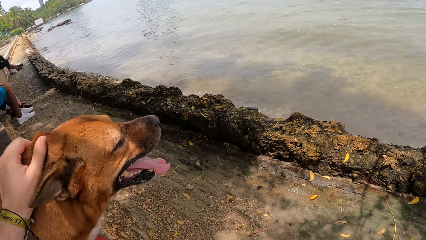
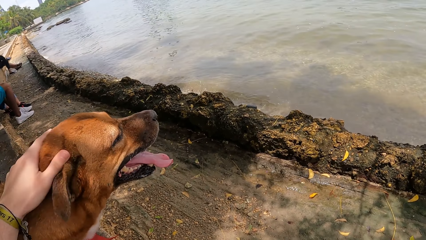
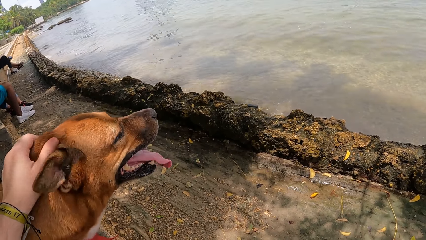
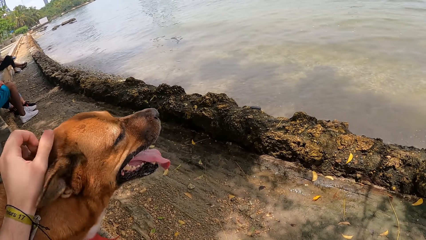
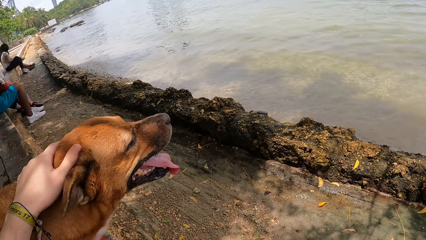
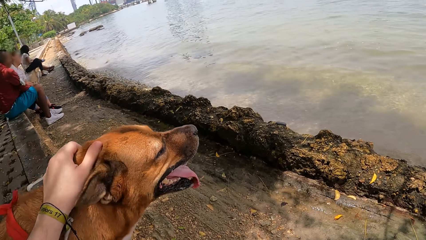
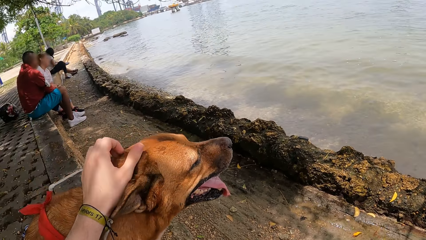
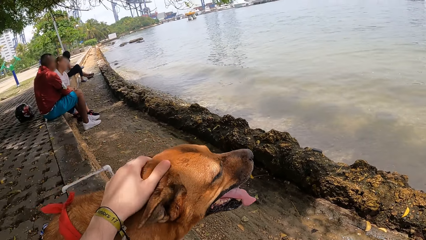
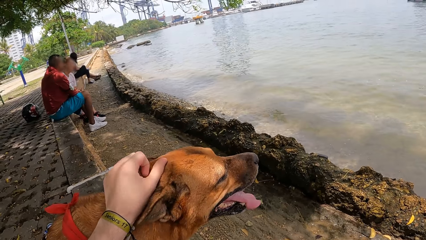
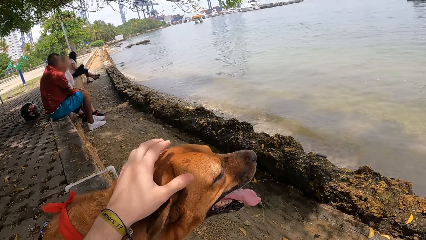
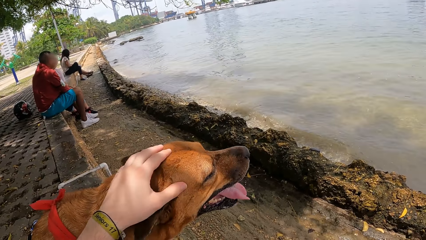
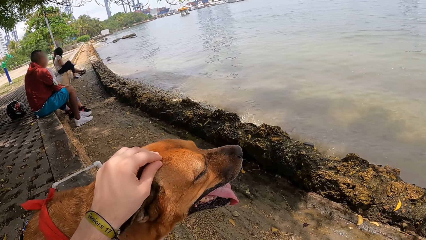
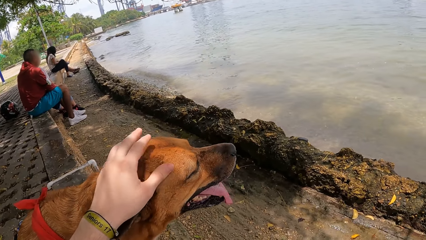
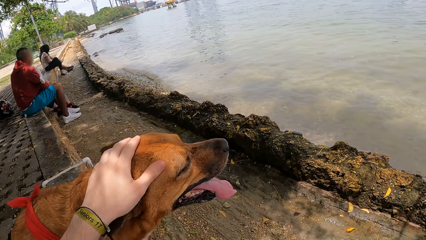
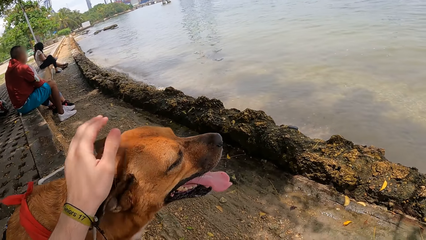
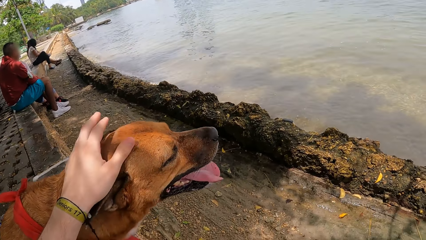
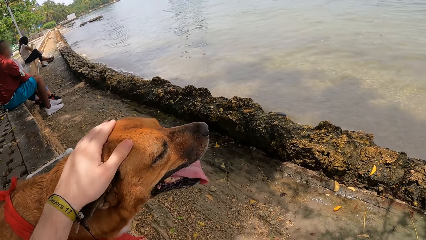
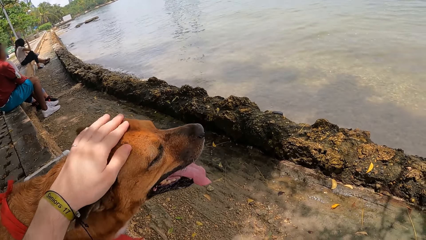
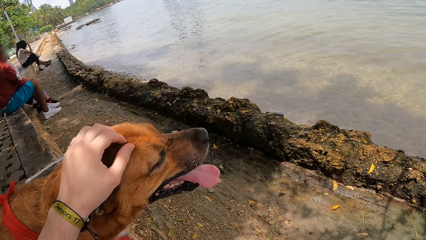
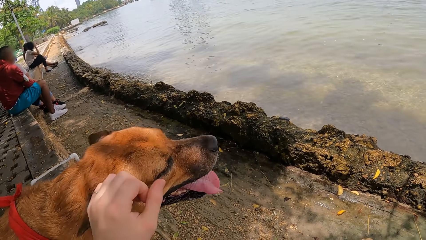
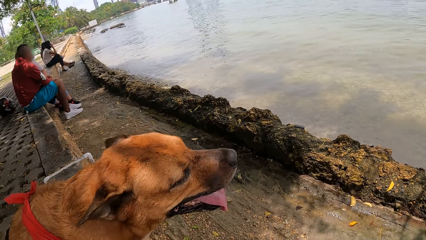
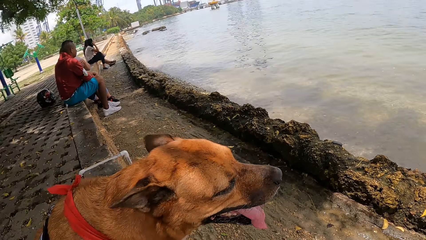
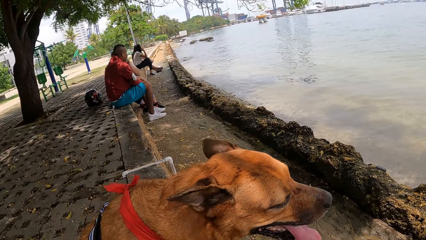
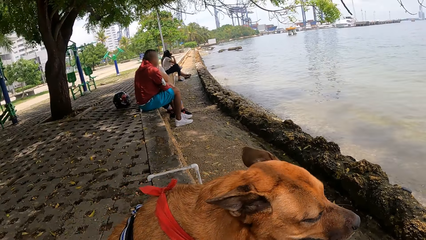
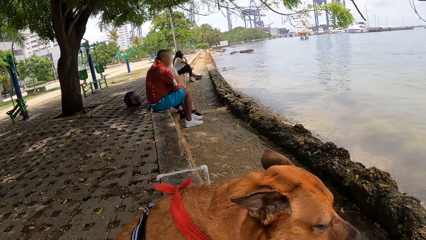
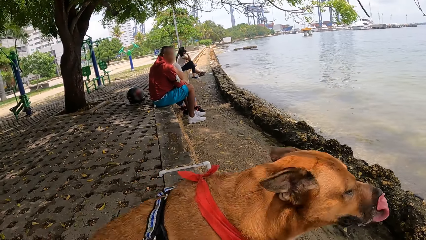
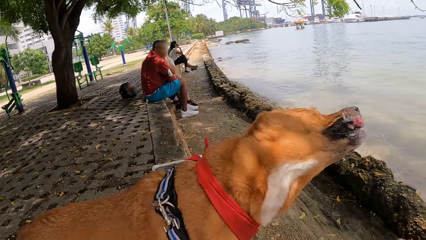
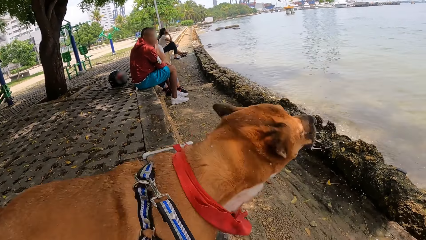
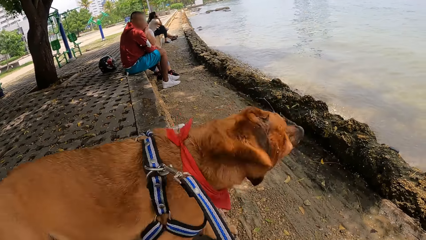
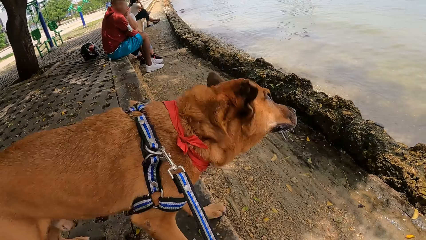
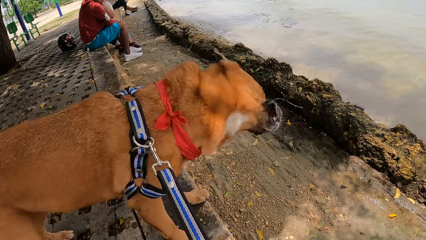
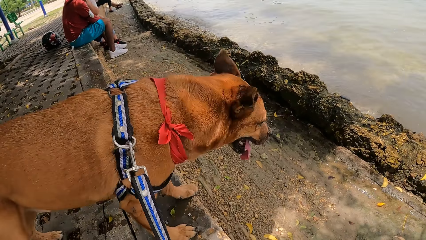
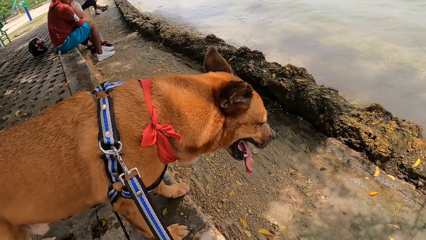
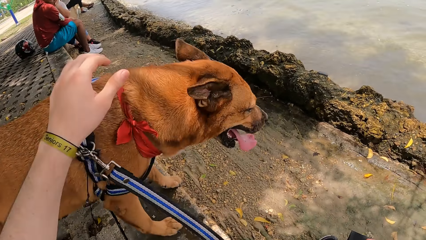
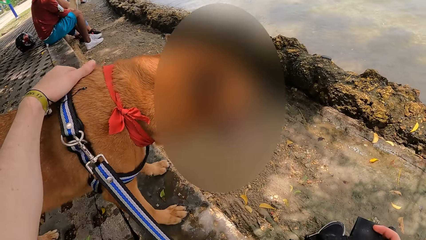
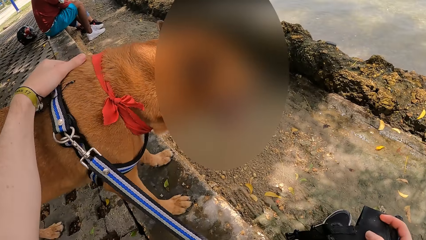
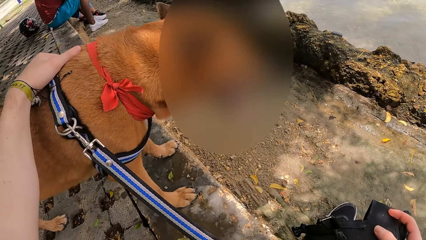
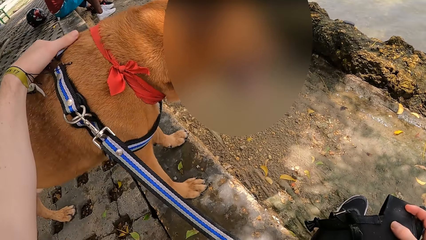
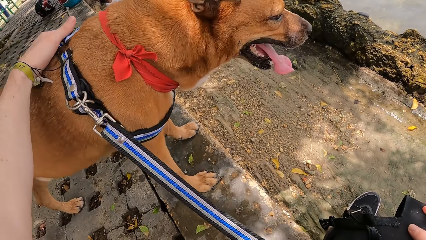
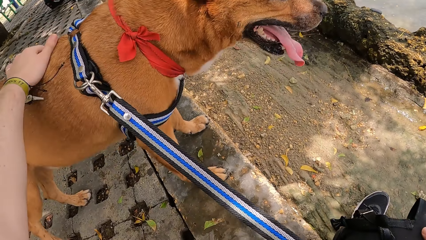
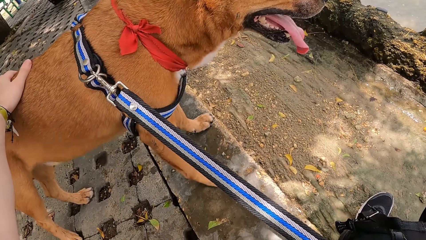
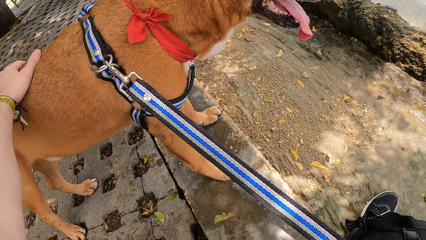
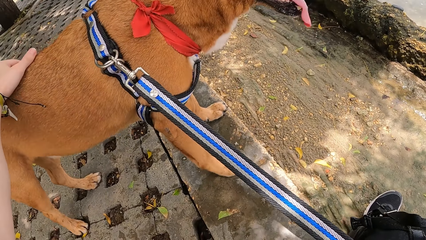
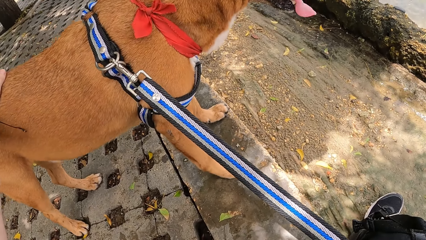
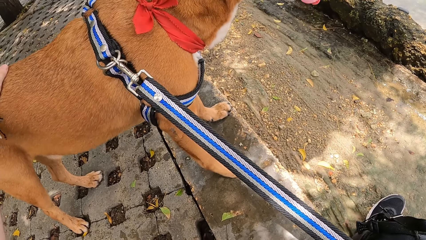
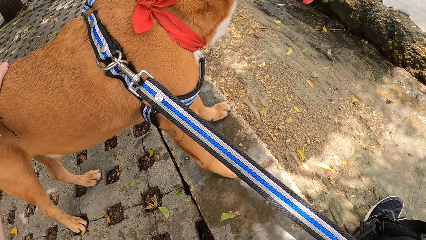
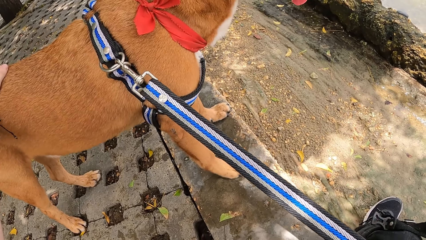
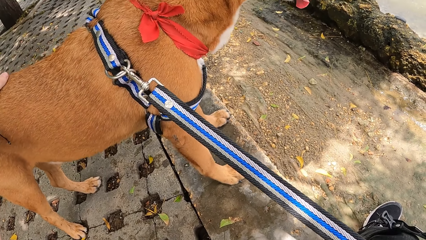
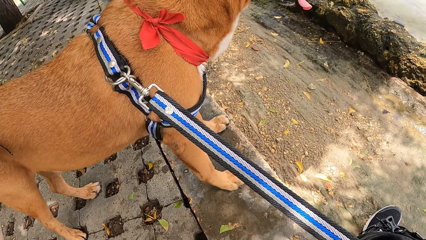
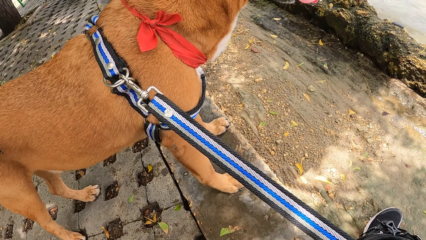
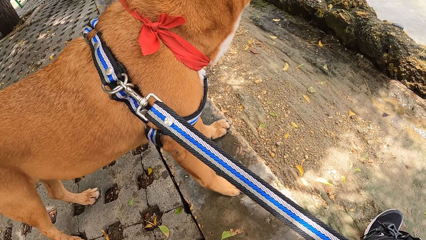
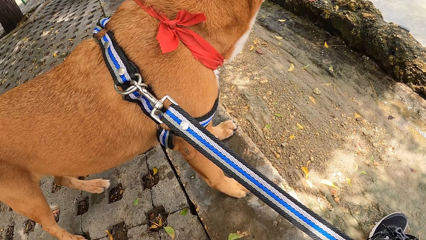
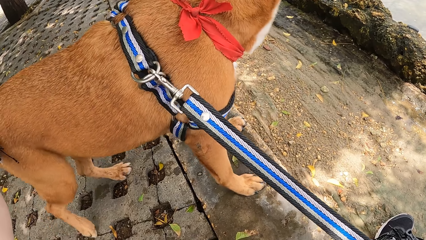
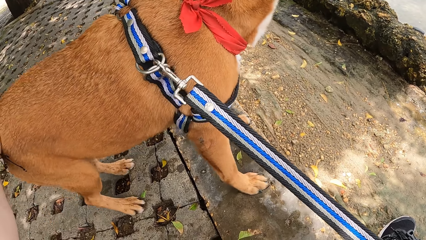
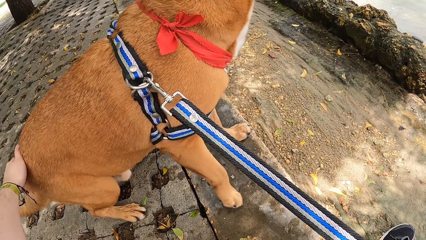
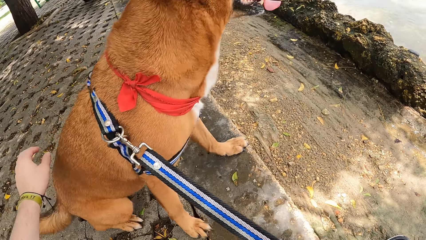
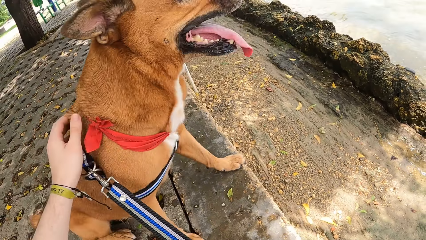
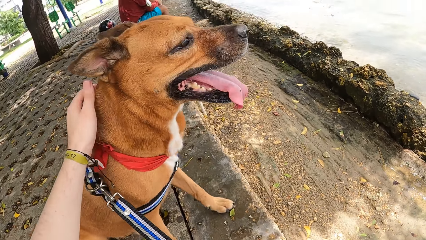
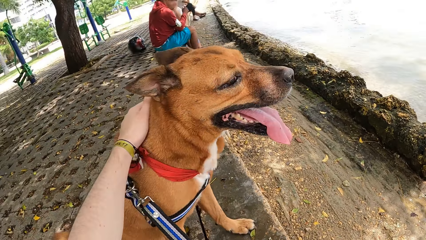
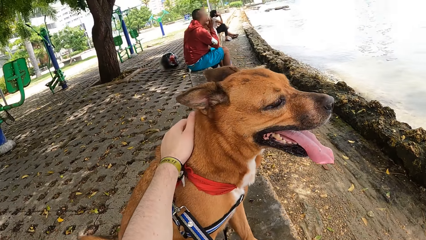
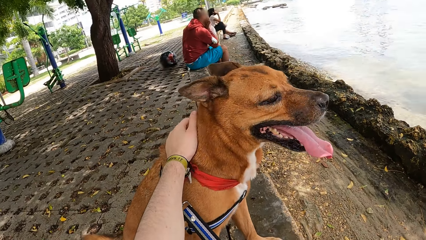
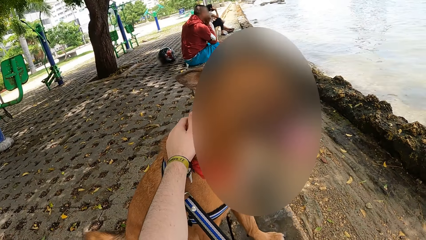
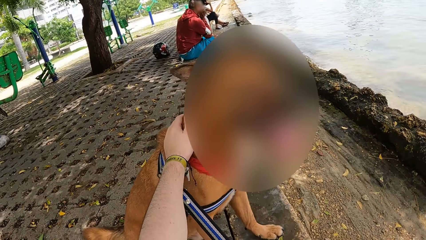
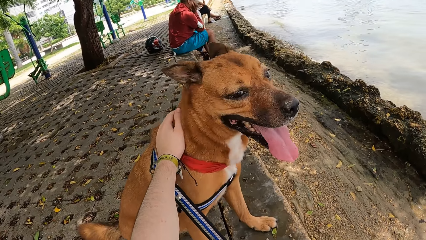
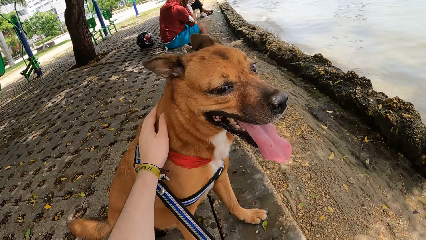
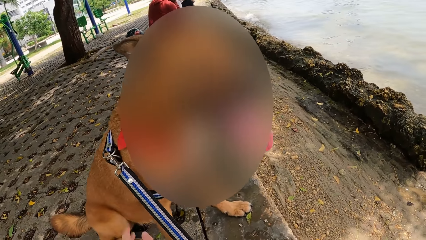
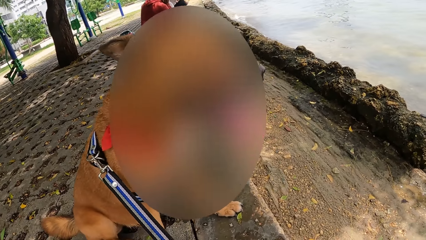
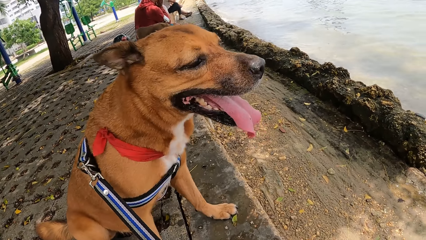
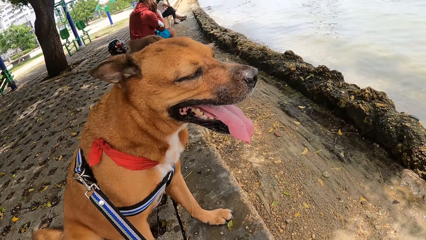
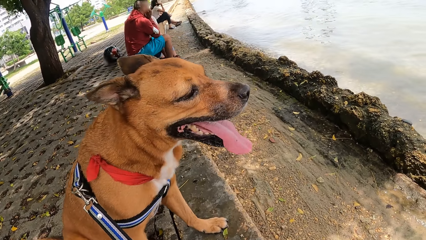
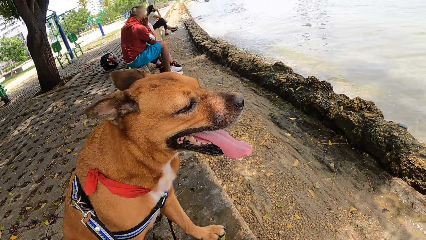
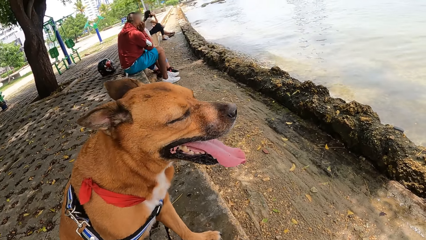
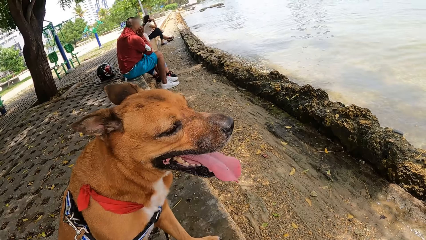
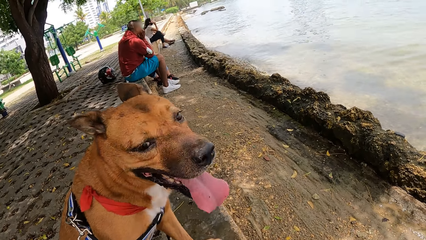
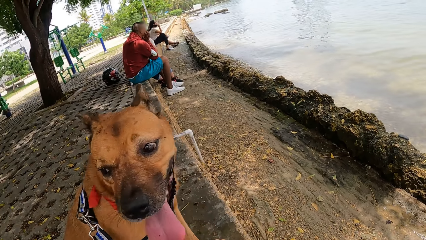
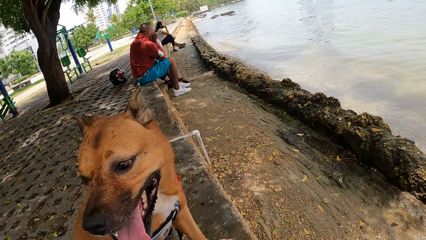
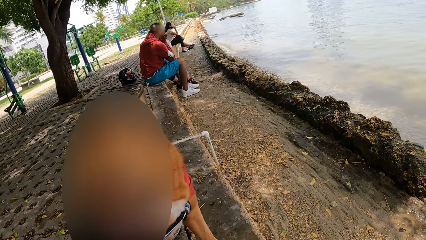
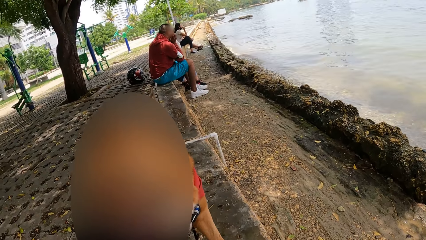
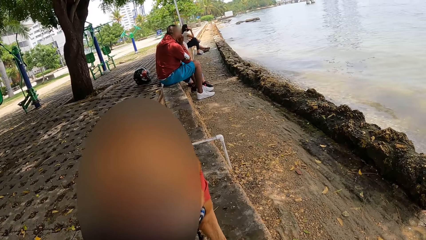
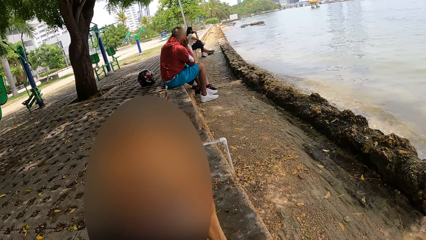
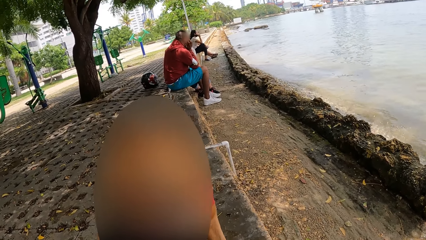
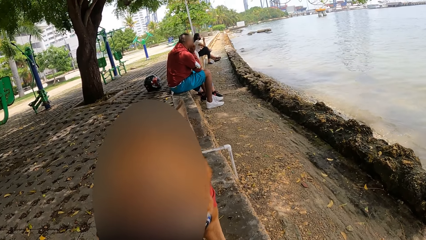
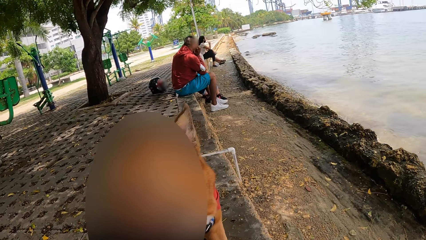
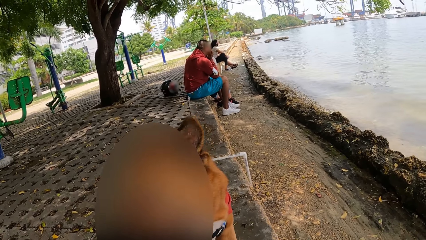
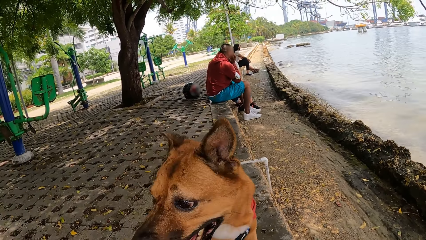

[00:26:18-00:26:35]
The camera wearer looks around a park. They stare at the dog. They rub the dog. They touch the dog. They stare at the dog. They look around the park.
